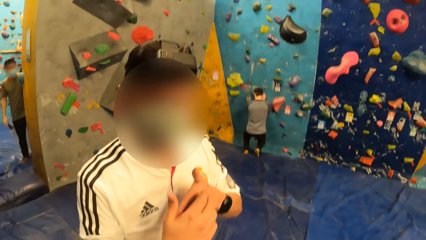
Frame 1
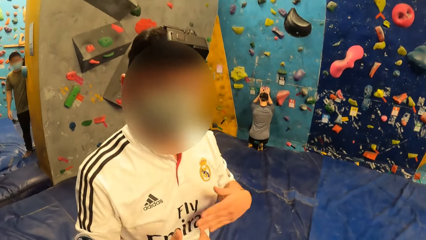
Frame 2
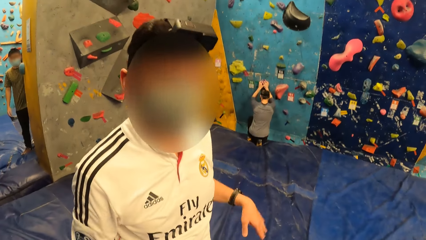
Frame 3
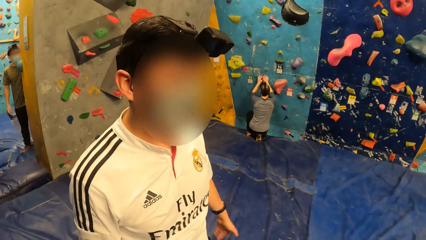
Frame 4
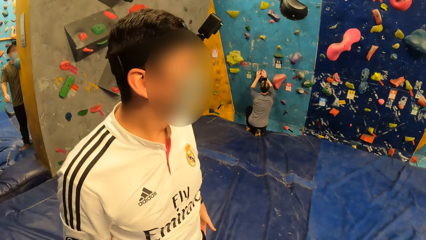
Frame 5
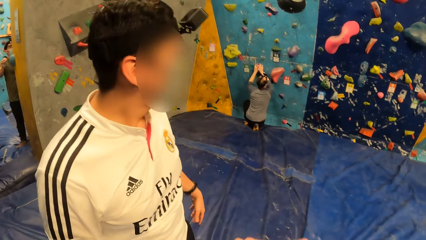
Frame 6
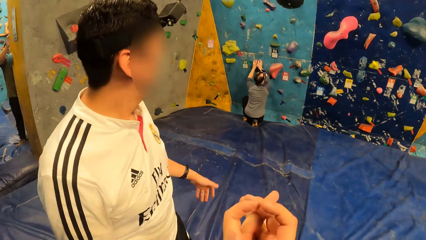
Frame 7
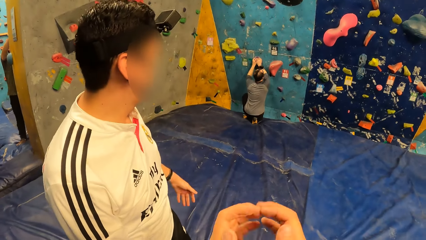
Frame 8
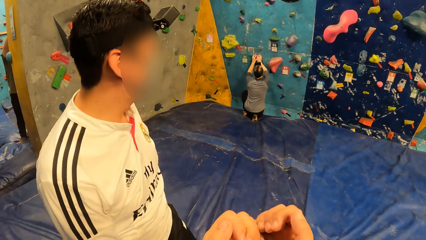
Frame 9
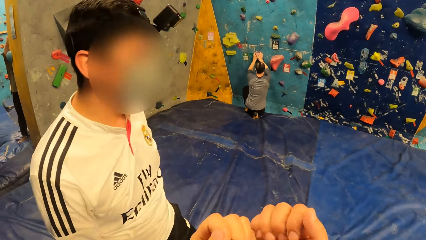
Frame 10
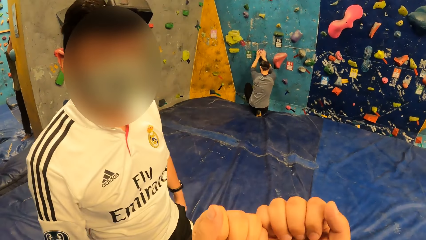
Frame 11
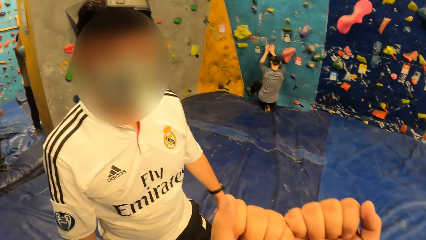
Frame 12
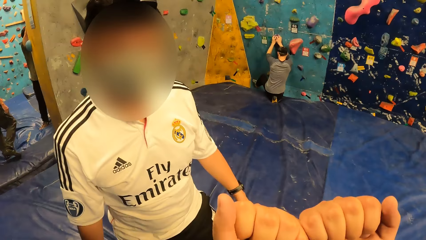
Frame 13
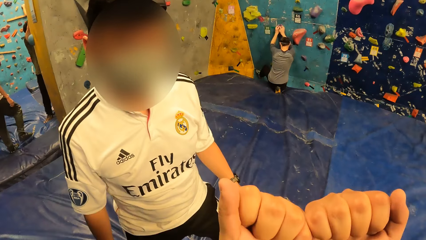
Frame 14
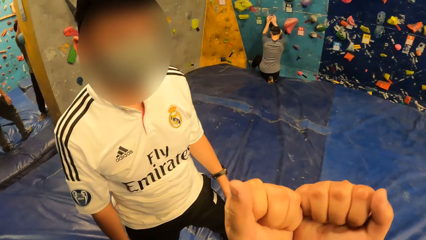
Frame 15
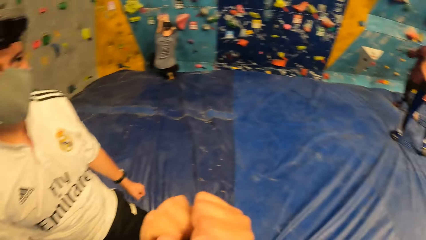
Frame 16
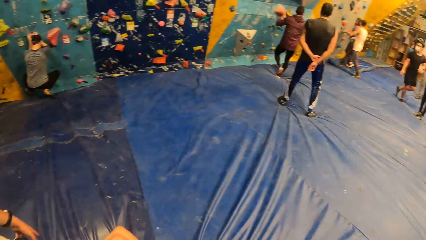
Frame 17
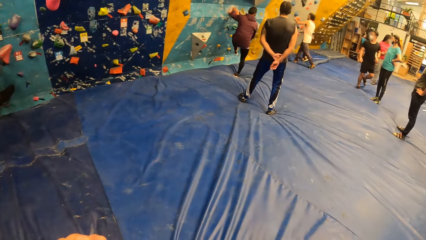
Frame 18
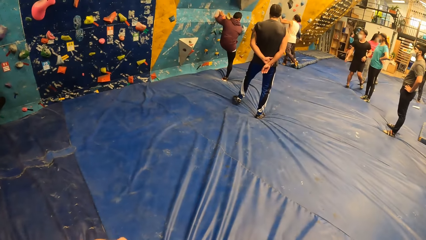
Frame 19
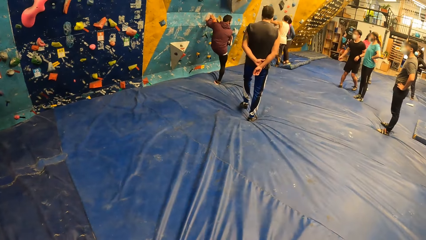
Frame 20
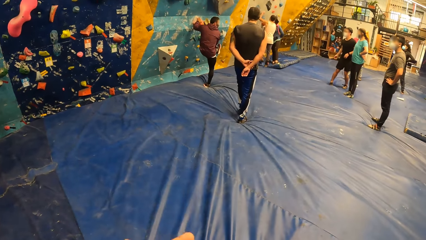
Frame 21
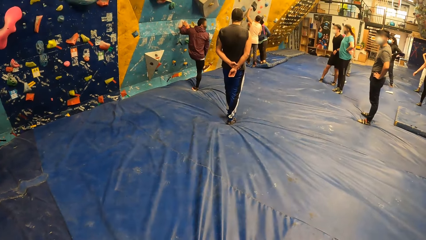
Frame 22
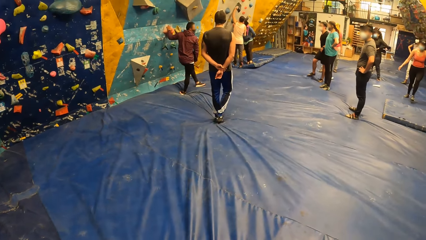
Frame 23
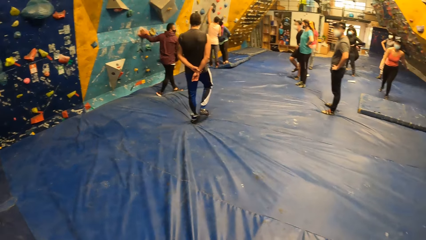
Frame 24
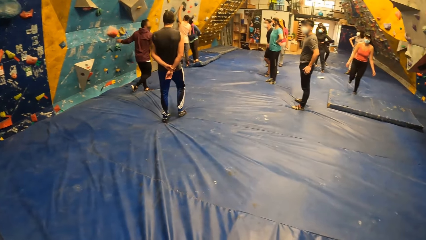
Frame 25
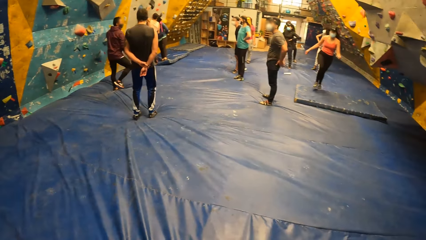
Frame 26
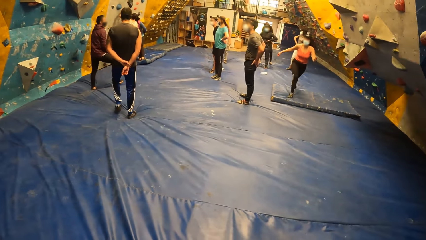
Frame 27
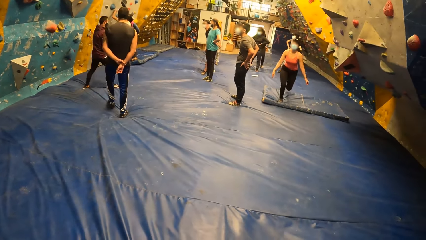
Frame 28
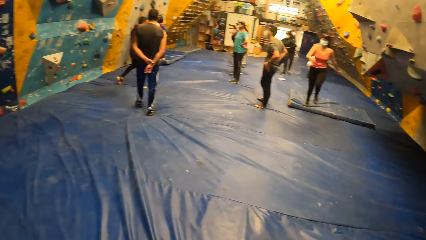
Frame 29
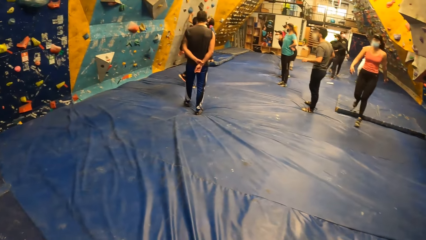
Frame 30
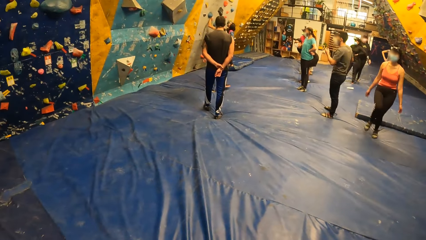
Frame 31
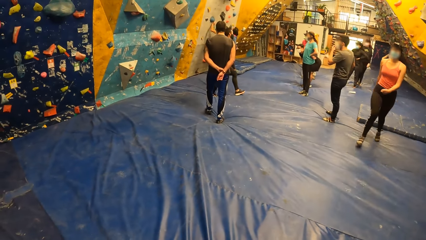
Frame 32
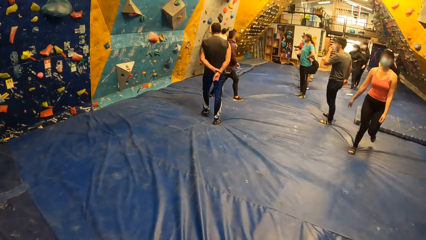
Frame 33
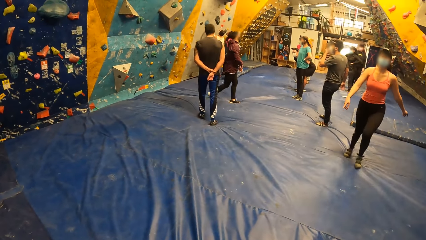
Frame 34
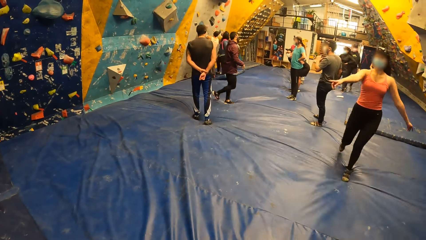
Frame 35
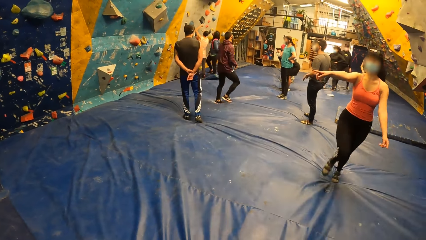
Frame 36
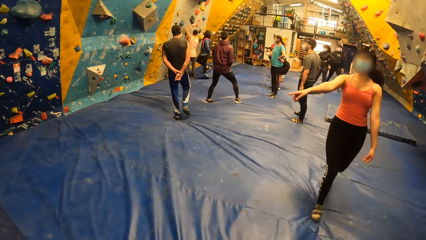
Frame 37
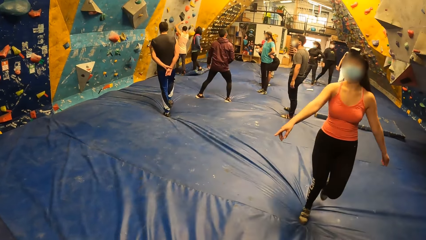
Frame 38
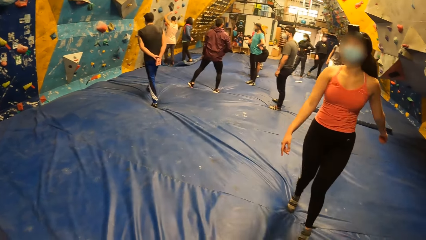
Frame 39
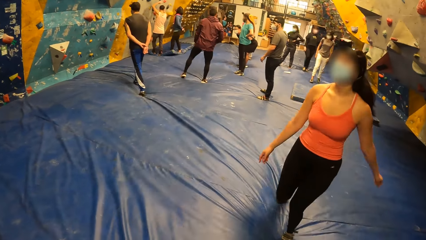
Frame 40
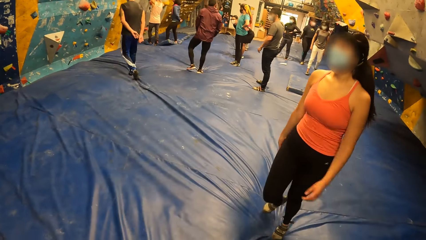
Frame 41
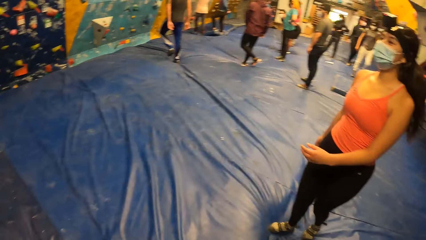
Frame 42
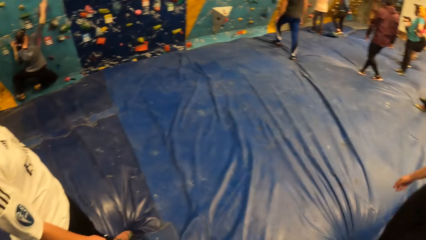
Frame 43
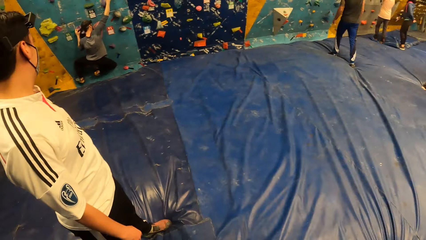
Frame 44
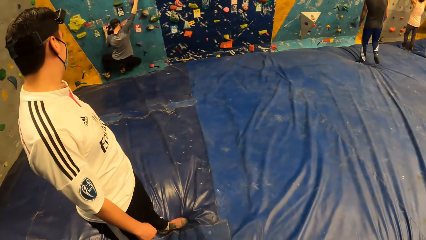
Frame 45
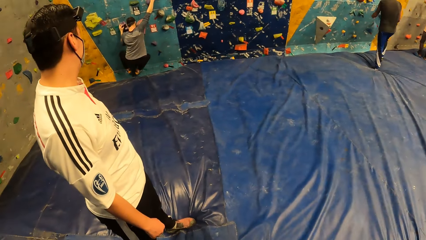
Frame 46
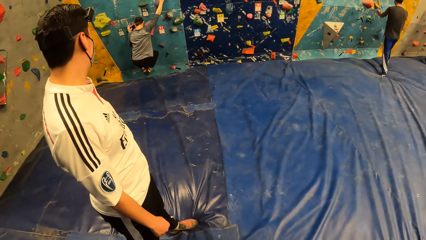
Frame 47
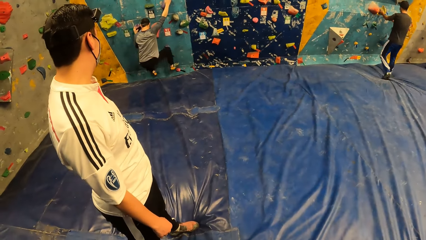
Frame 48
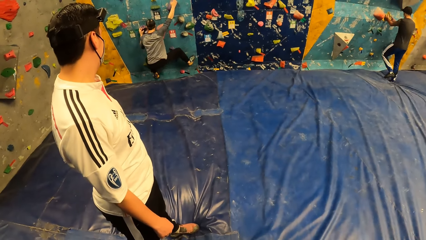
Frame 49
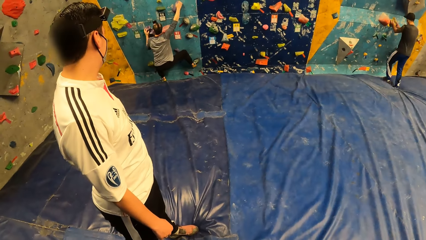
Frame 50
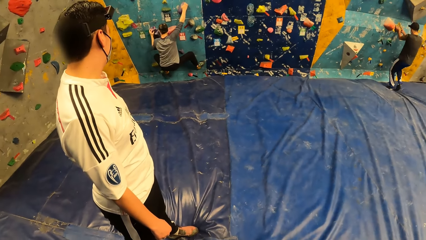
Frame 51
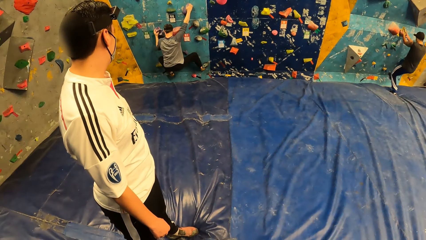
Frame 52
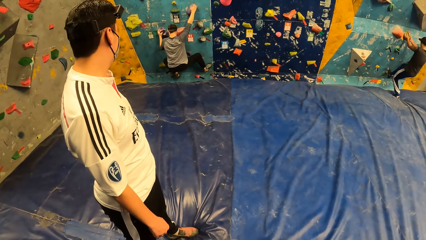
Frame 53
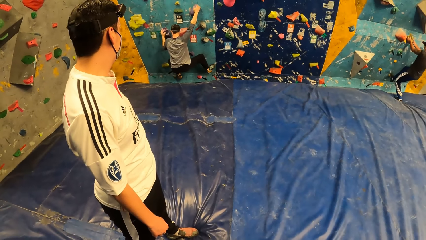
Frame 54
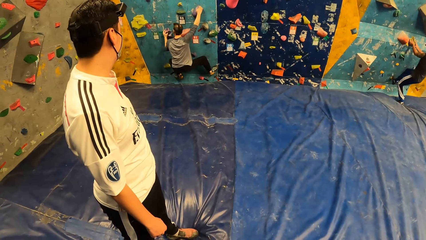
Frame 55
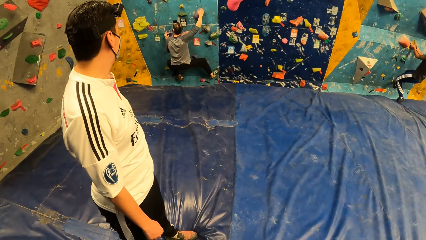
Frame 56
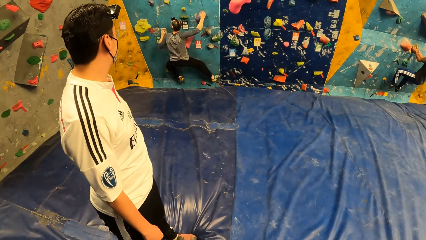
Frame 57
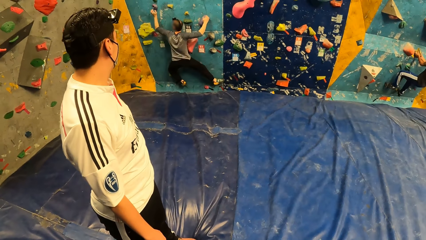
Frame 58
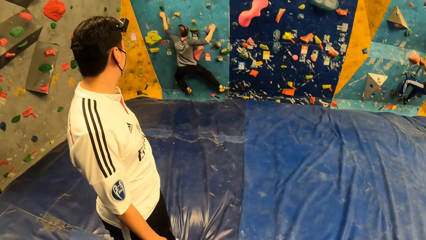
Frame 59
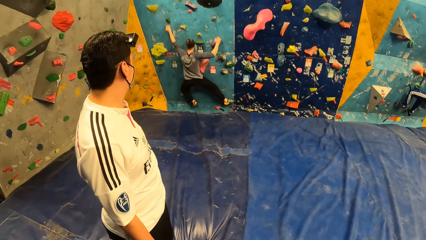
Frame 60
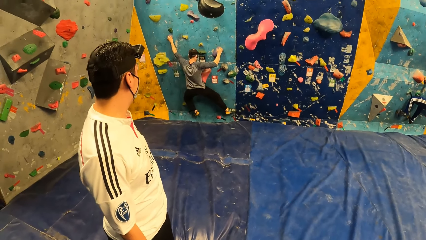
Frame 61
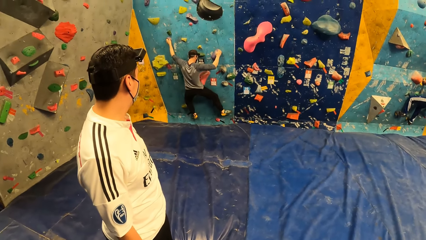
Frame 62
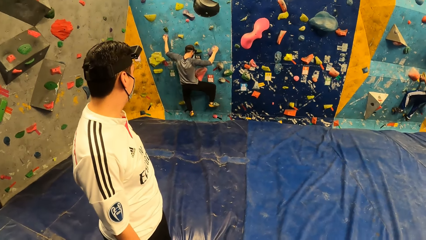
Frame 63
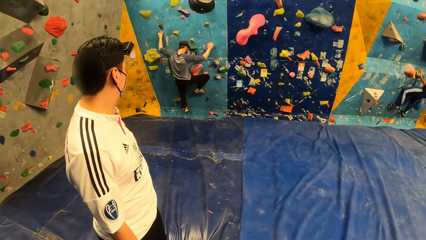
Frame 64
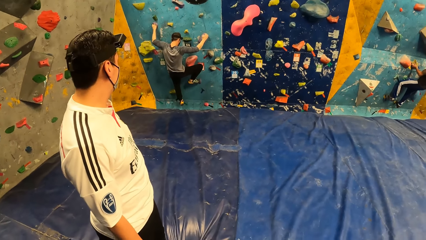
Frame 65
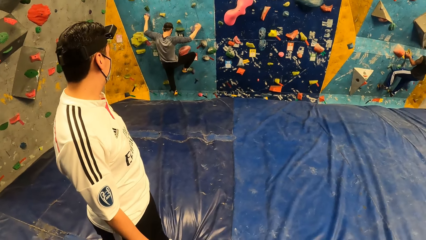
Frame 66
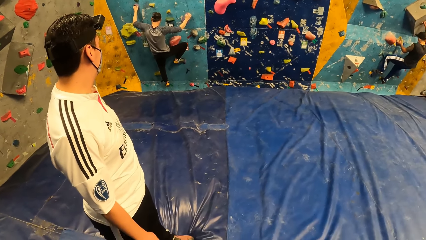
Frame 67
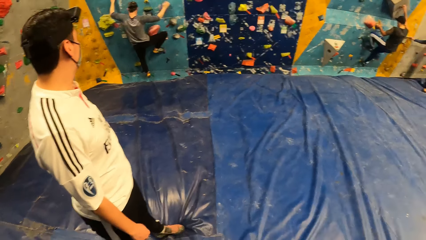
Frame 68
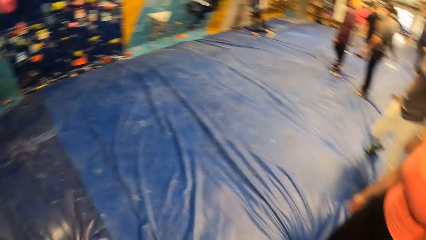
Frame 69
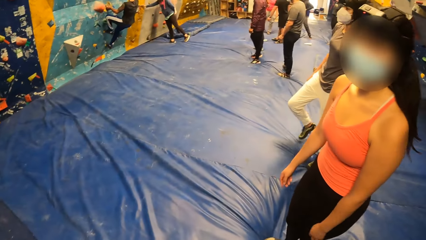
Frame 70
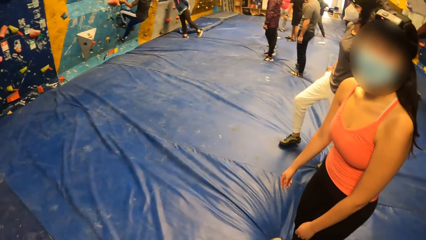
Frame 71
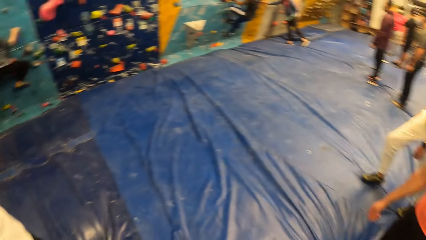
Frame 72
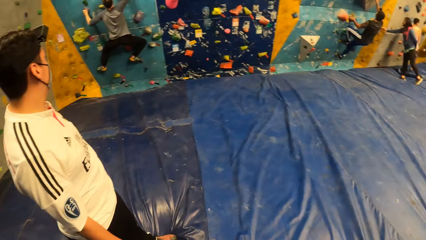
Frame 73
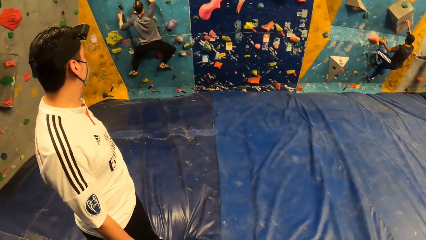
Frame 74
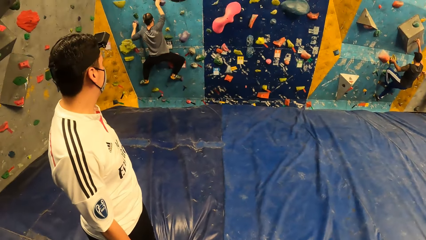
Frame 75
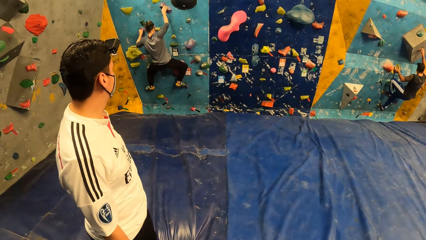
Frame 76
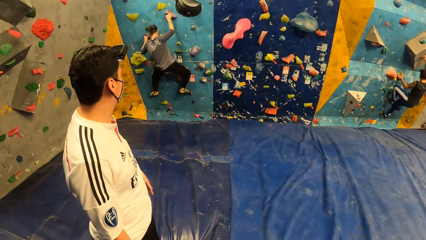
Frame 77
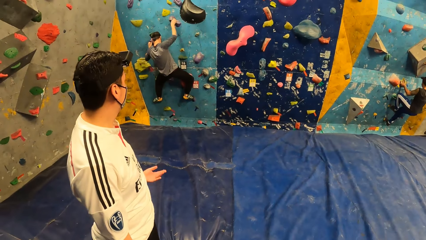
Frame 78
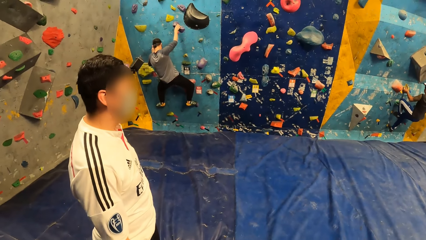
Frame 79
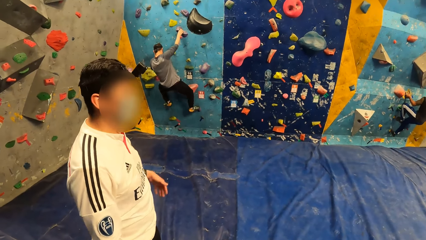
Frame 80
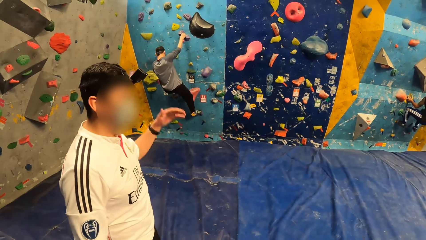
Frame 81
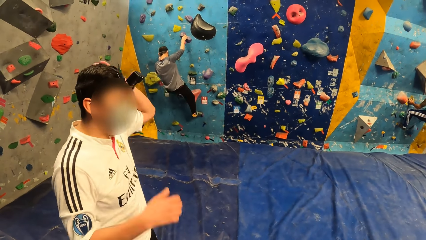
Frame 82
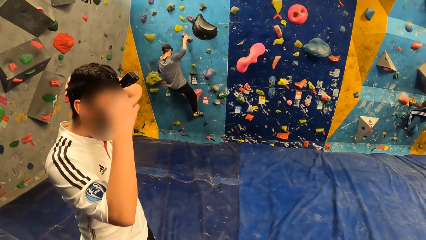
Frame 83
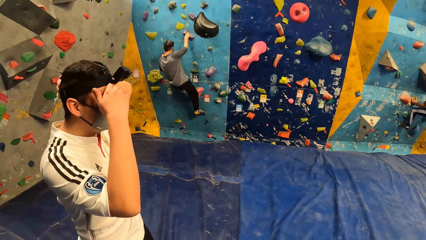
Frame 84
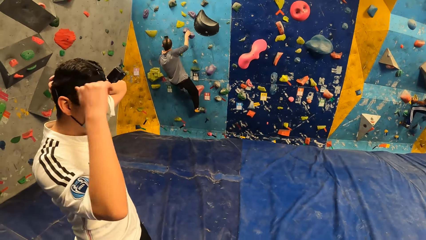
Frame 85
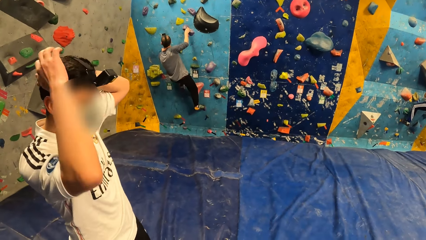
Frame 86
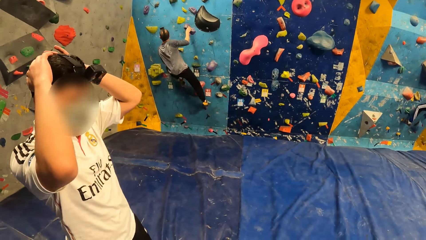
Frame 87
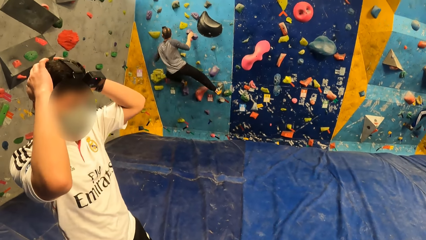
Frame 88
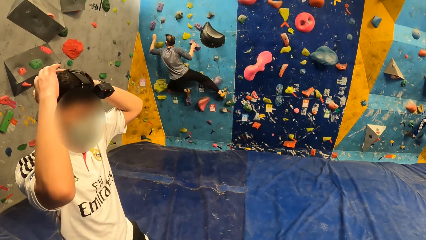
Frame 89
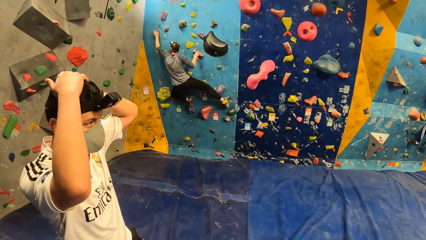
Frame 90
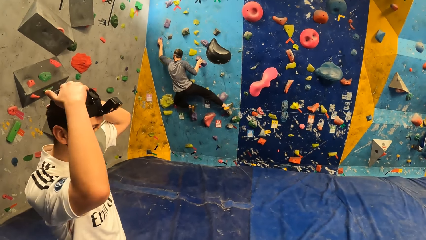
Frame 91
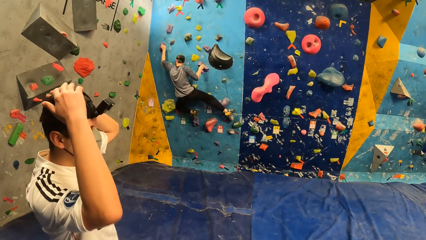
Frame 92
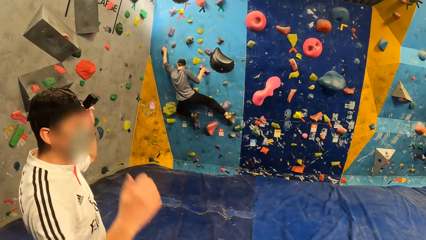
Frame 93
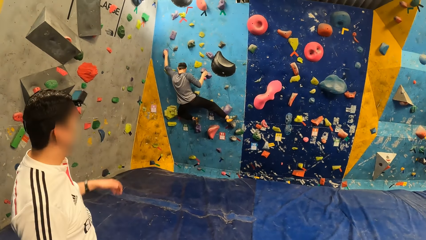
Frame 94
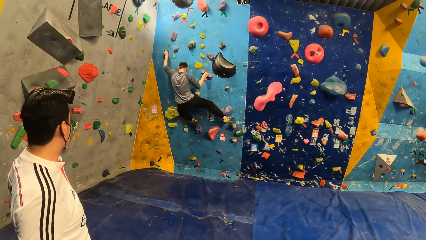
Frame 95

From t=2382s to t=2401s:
The camera wearer talks to a man. Another man climbs the wall. A woman moves towards the camera wearer. The camera wearer stares at another man.
